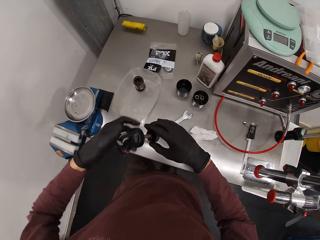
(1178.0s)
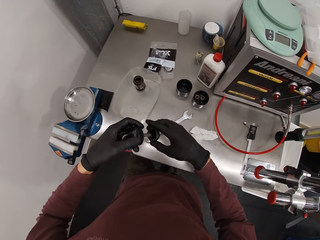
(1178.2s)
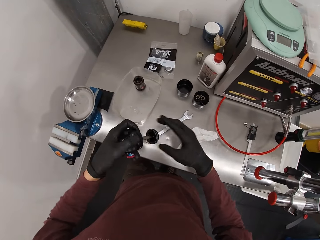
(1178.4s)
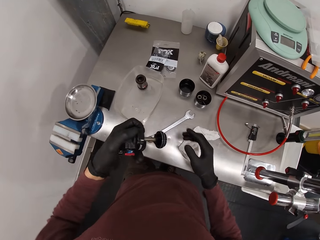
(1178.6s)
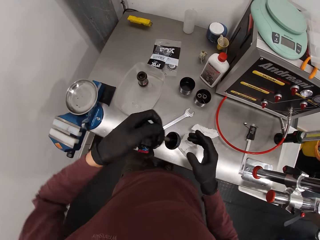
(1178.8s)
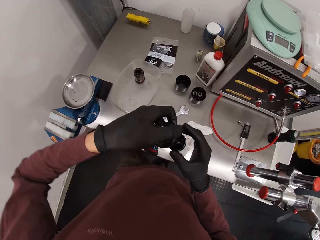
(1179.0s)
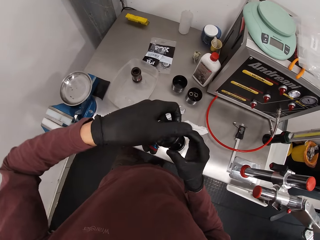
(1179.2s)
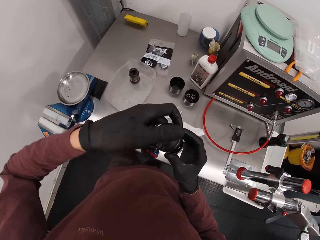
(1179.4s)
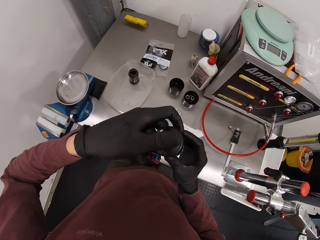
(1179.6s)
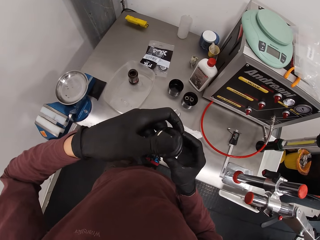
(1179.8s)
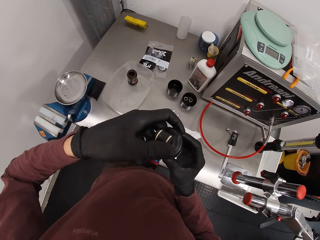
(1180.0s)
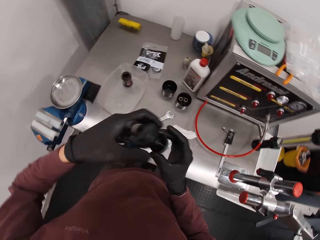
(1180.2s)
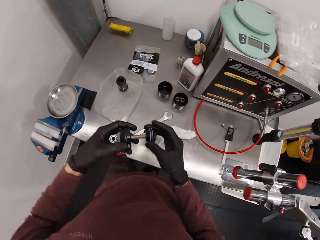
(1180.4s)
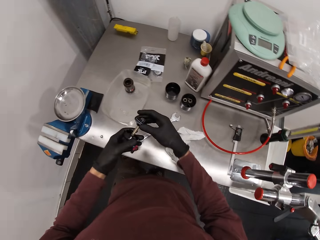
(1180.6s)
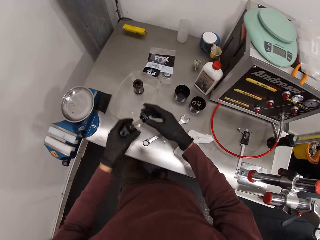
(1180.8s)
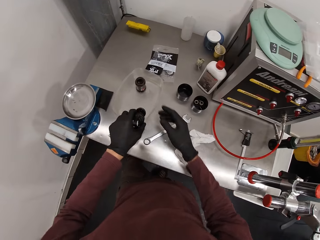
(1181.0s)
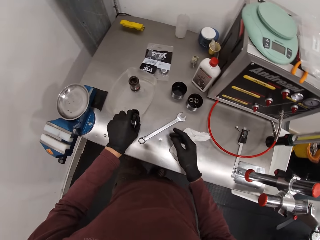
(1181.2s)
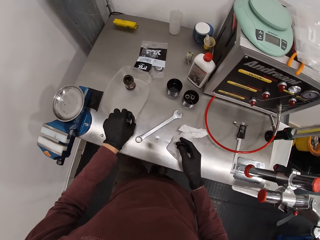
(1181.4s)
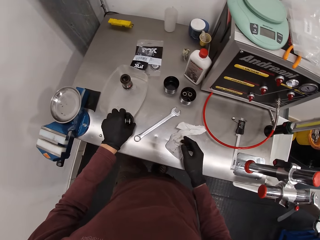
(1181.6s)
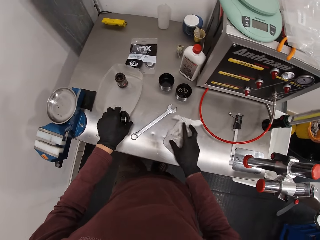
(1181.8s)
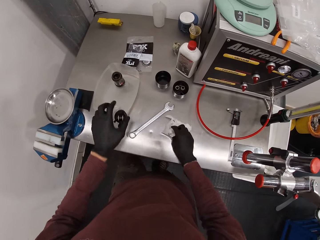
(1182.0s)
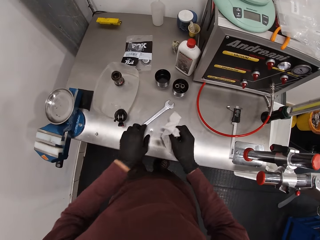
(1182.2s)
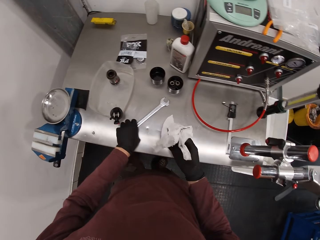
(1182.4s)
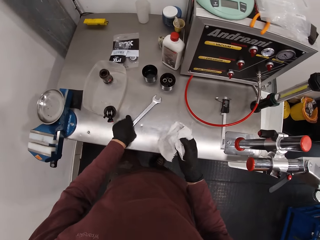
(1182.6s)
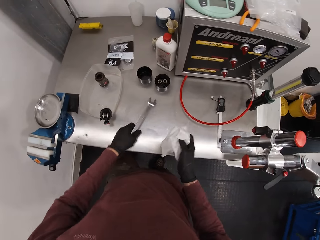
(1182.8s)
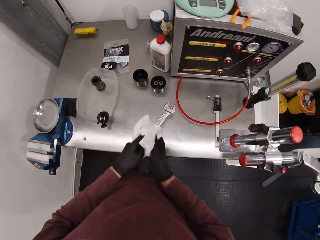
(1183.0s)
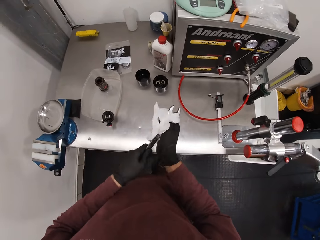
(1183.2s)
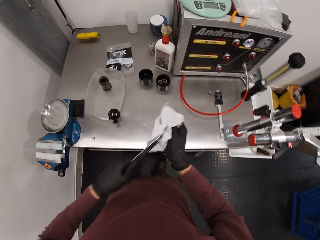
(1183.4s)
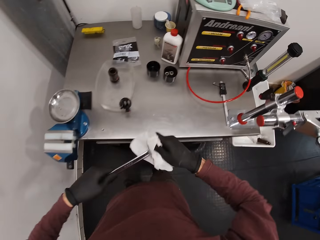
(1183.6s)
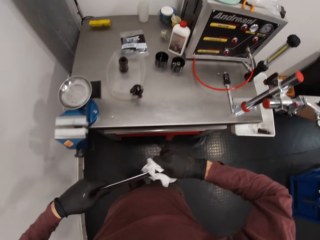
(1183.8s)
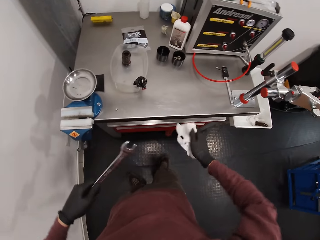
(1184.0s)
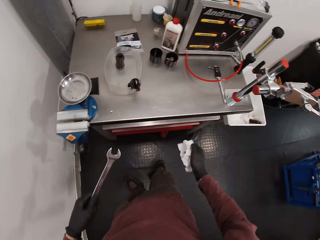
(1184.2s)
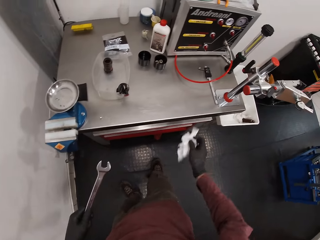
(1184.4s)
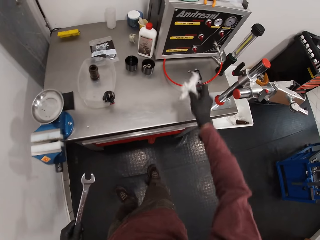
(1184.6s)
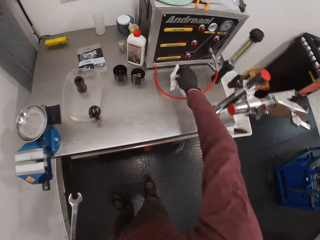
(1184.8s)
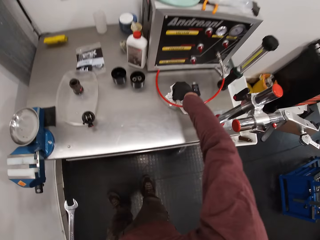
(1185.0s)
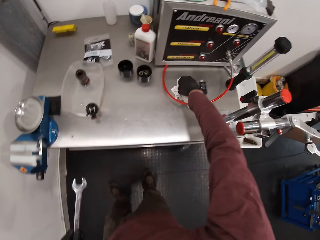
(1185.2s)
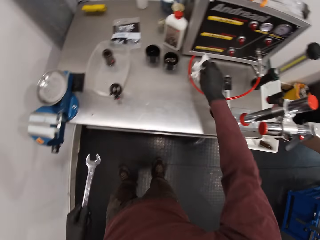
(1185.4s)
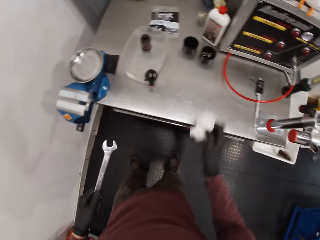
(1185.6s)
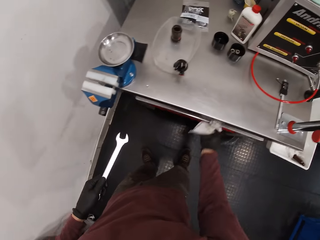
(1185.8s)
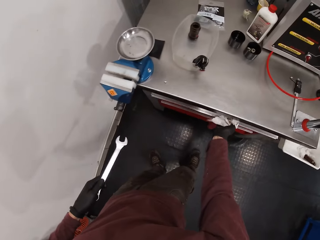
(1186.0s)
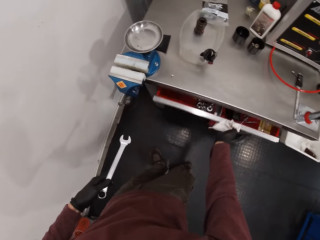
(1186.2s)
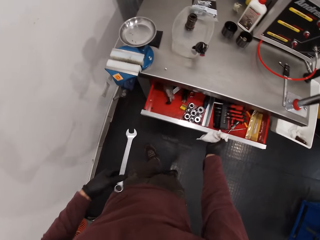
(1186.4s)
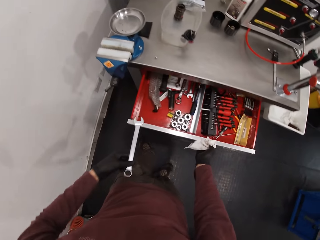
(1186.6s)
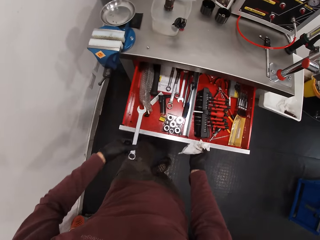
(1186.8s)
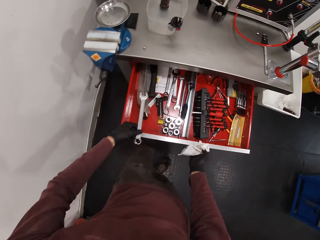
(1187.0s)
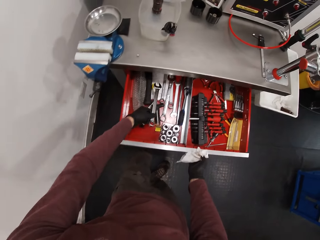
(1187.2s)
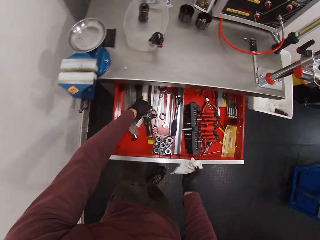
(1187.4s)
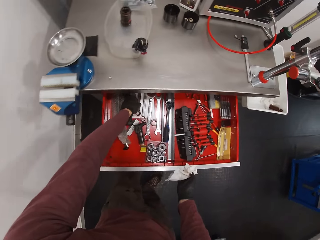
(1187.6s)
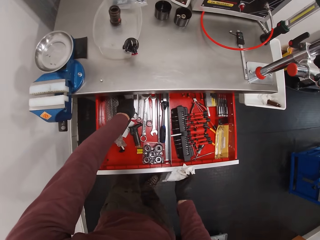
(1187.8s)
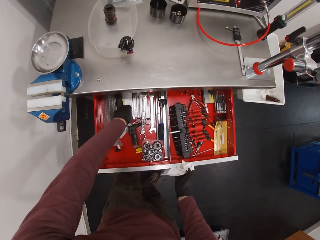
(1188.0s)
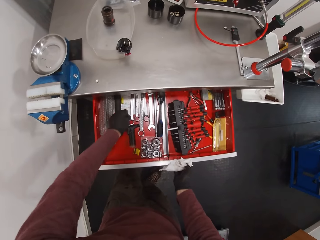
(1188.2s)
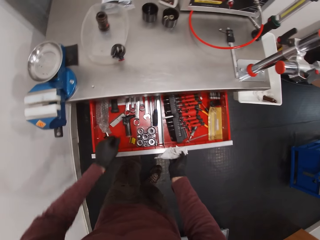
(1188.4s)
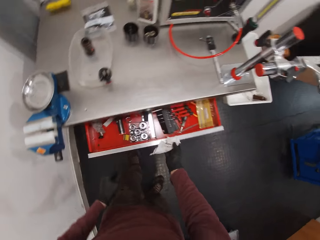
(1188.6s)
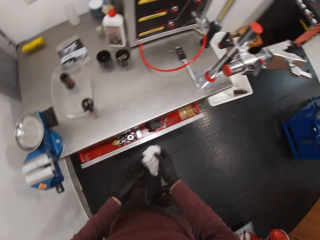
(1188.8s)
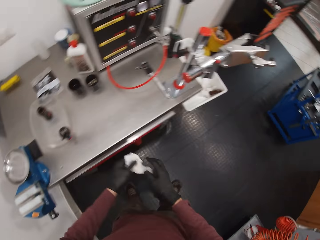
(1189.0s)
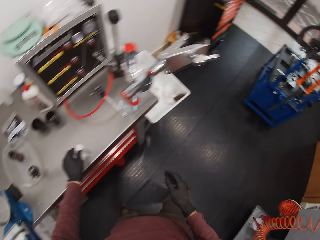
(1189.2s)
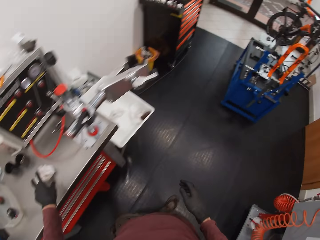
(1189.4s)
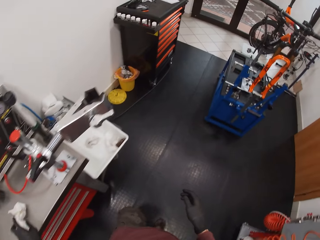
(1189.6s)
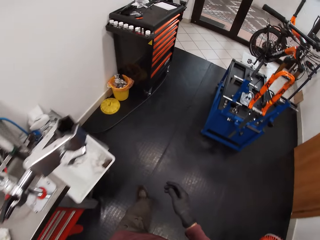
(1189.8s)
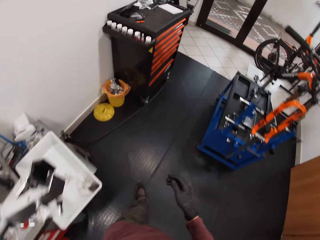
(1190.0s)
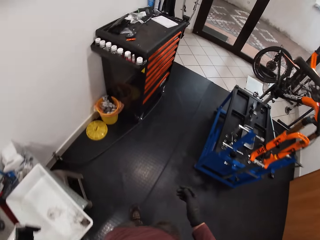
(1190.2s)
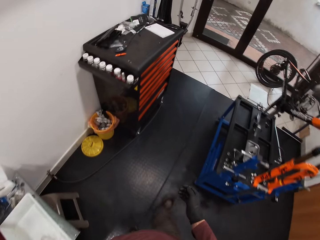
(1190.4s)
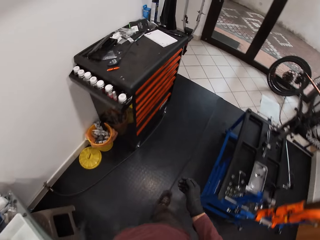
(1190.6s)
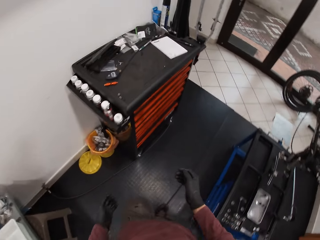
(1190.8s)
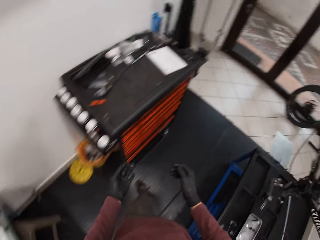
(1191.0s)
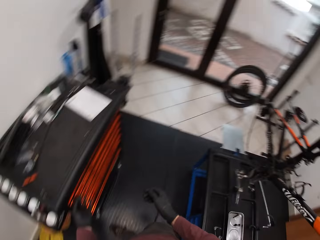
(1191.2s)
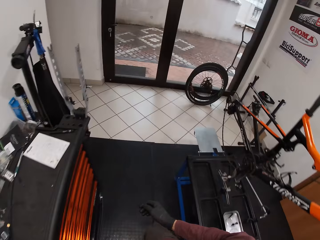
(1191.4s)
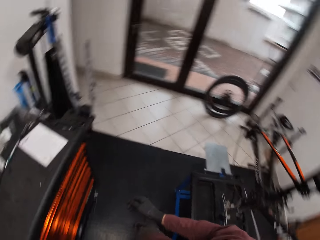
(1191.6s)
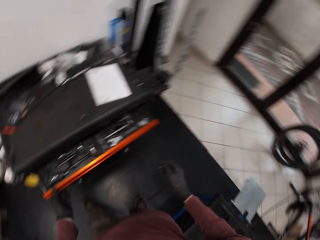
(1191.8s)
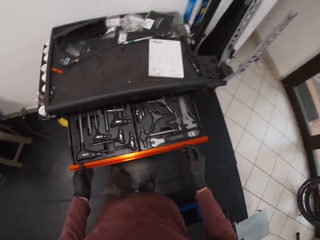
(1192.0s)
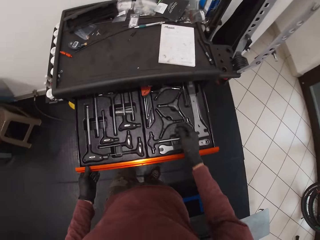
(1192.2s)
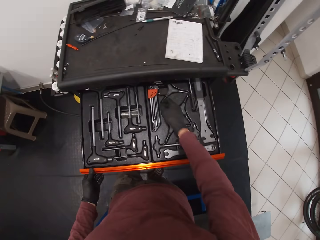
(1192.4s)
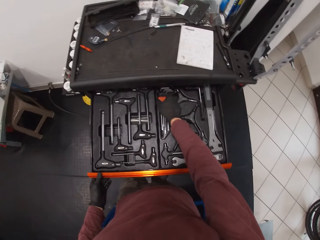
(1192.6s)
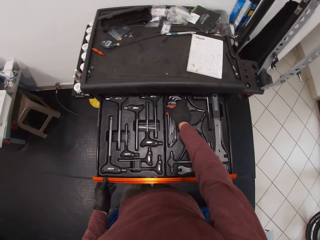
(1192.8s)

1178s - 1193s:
The camera wearer puts something in the tray. He picks a tissue or tissue paper from the table with his right hand. He picks the spanner from the table with his left hand. He cleans the spanner with the tissue in his right hand. He wipes the table. He opens a drawer with his right hand. He drops the spanner in the drawer with his left hand. He closes the drawer with his right hand. He puts the paper on the table. He walks. He opens the drawer with his left hand. He removes an Allen key set or packet of wrenches from the drawer with his right hand.

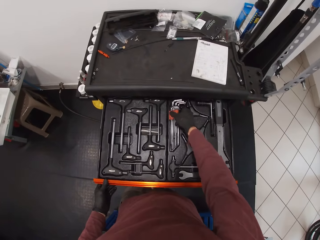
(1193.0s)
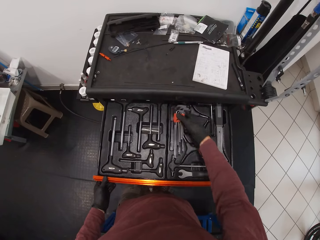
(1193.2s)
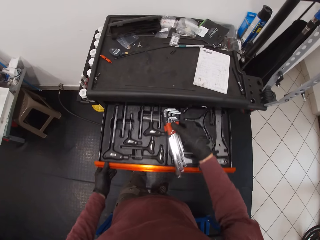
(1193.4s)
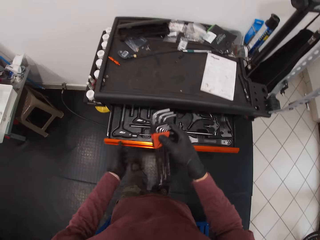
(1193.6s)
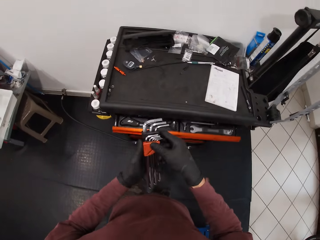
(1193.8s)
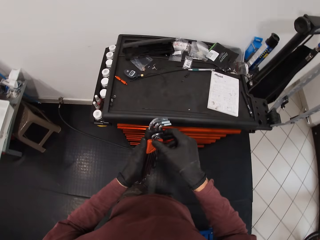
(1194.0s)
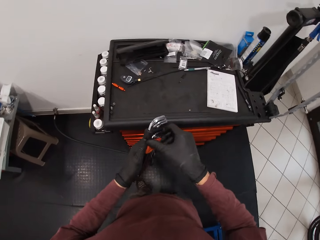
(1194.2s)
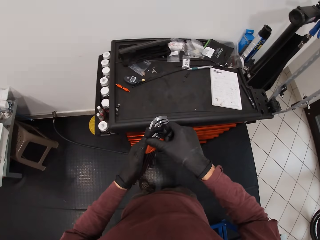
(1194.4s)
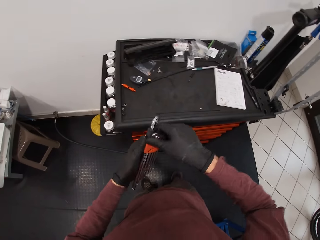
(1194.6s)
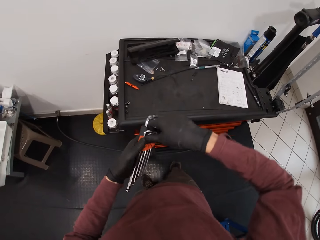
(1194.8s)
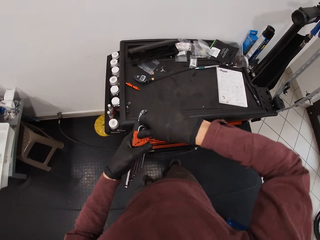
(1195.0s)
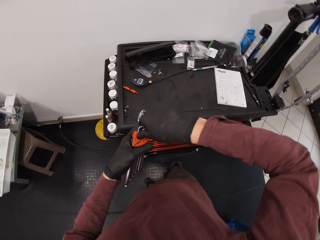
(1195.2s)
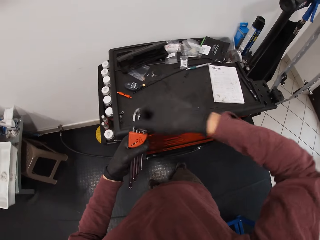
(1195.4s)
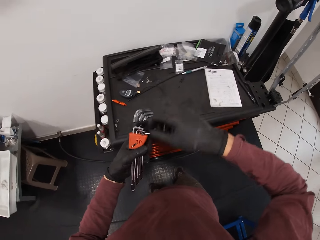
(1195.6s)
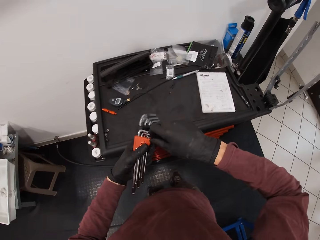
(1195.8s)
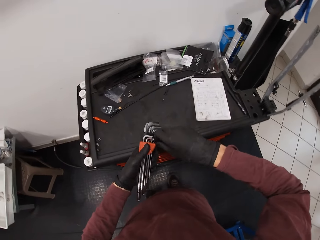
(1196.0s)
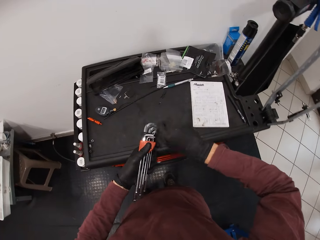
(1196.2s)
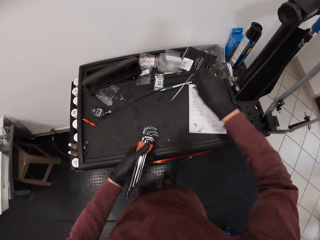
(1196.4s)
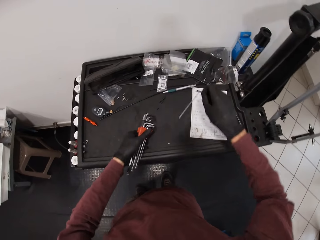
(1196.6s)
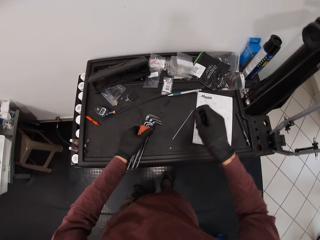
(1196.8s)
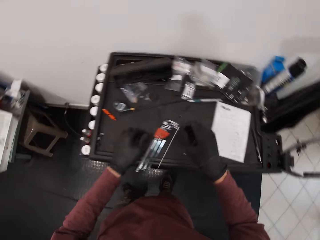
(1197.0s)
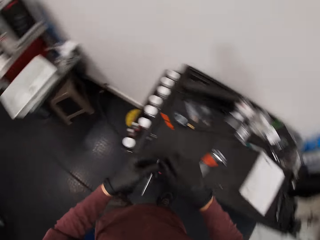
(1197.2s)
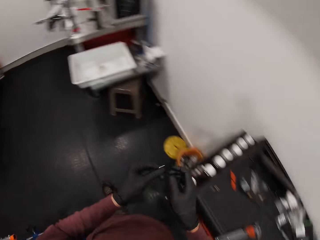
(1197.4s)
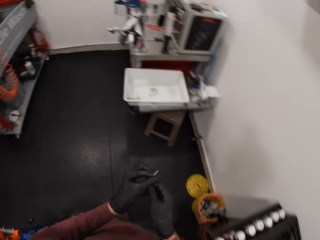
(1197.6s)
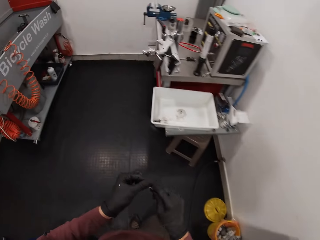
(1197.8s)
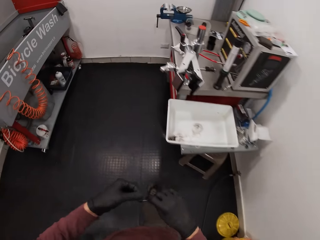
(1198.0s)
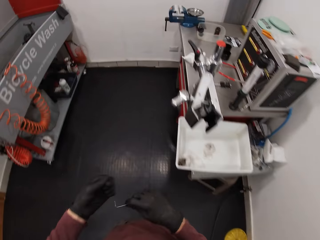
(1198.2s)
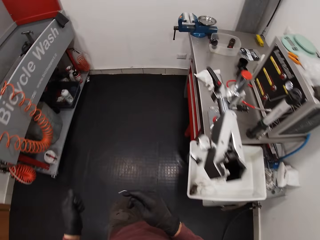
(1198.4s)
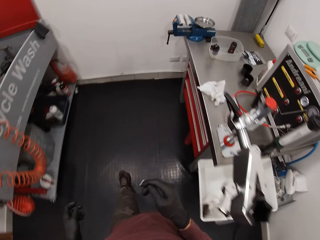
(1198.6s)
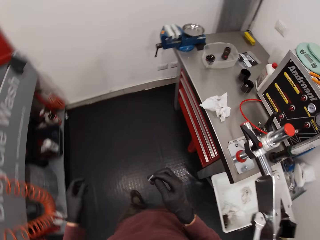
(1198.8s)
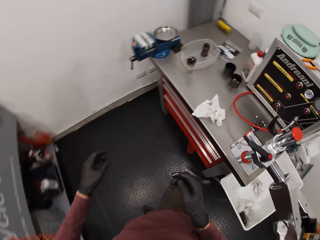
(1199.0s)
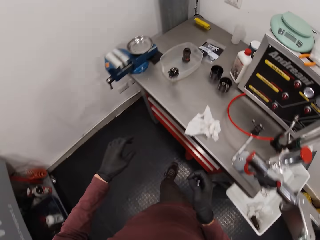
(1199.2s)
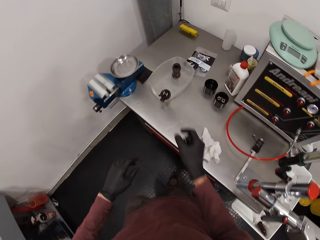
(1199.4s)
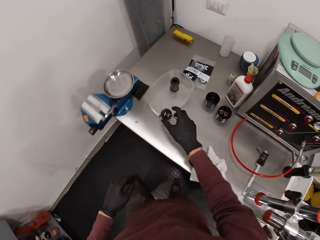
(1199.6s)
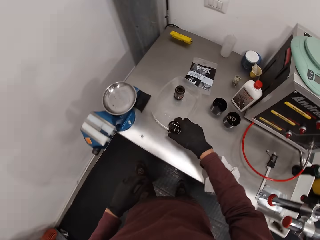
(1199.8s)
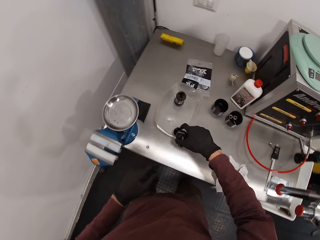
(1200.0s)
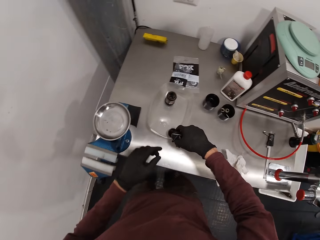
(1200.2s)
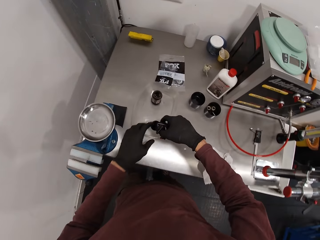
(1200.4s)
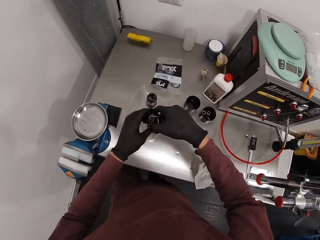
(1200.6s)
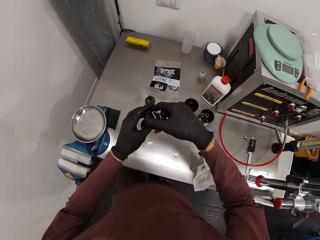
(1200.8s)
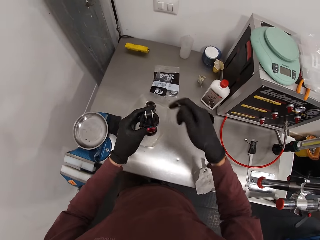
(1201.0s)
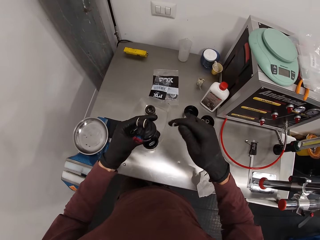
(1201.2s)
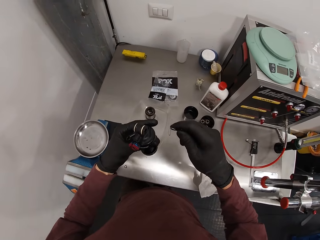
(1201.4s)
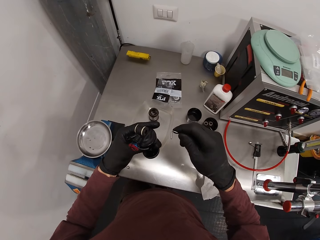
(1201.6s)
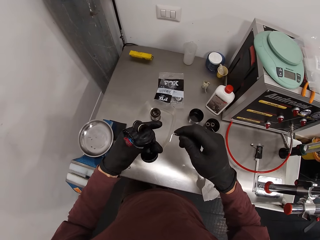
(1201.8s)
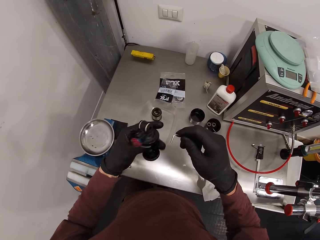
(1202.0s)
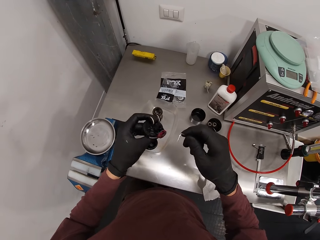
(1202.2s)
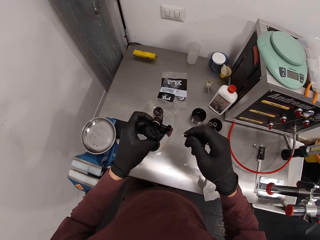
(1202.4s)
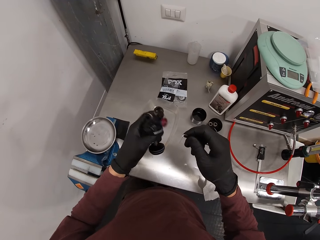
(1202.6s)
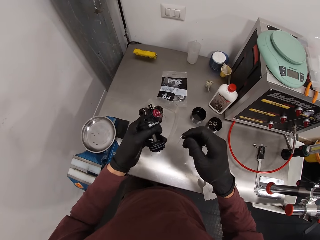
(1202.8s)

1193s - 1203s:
The camera wearer closes the drawer. He removes an Allen key or wrench from the Allen key set with his right hand. He puts the wrench on the board. He walks. He picks the cork of the bottle from the bowl with his right hand.
